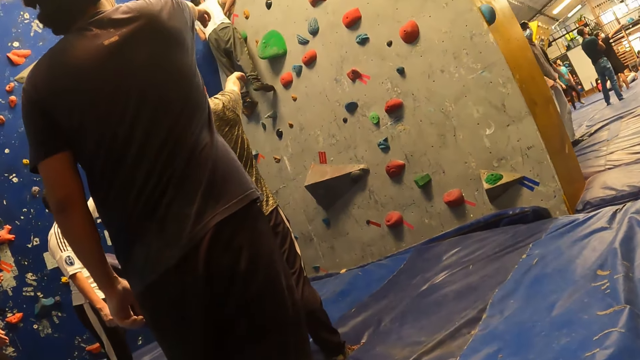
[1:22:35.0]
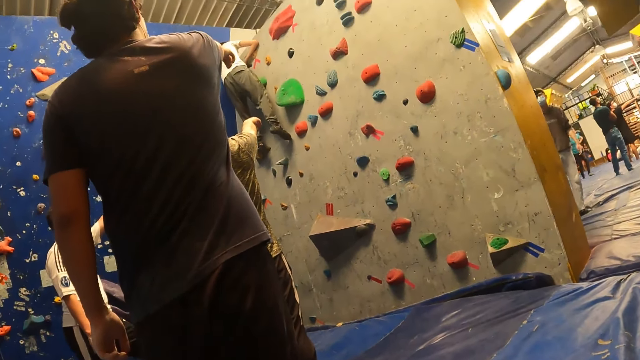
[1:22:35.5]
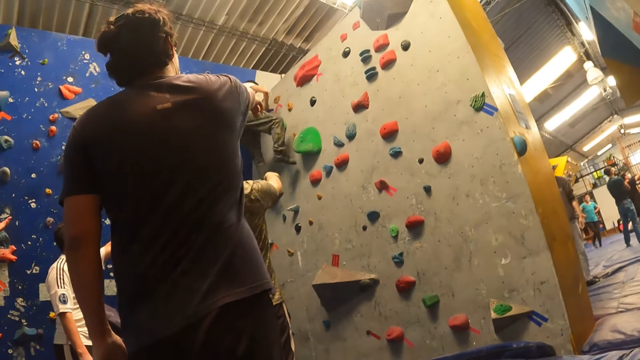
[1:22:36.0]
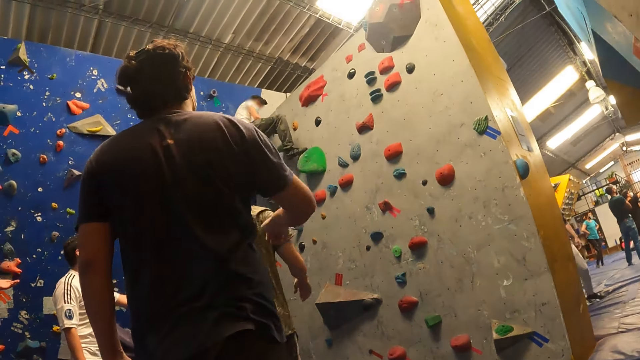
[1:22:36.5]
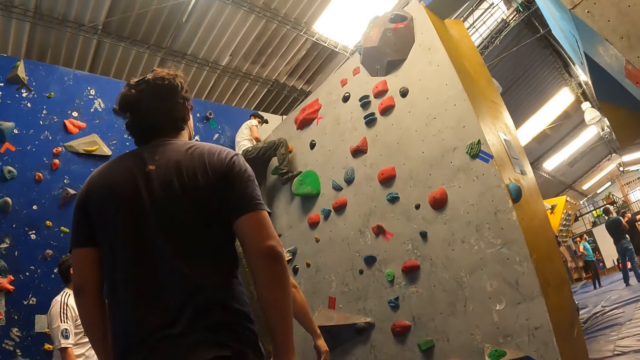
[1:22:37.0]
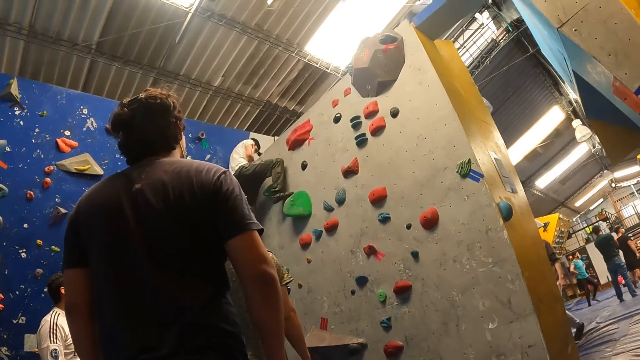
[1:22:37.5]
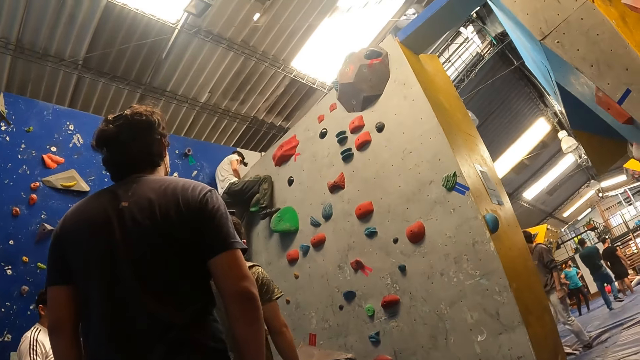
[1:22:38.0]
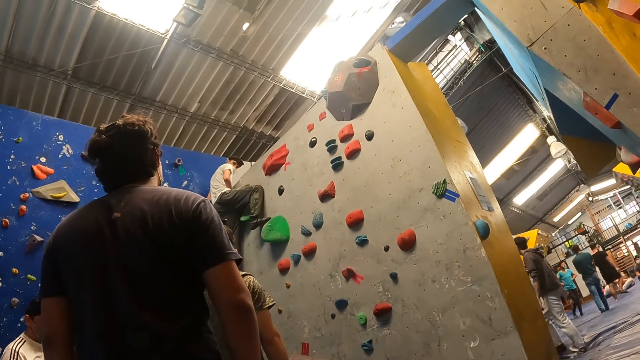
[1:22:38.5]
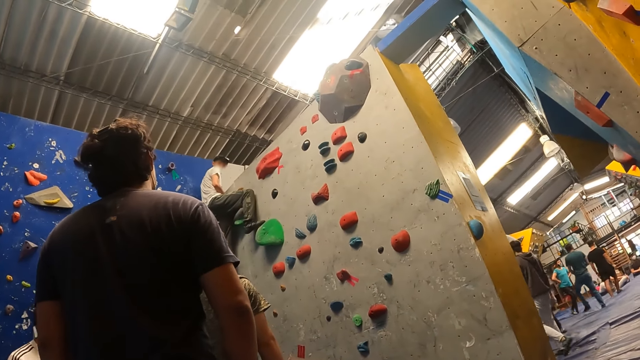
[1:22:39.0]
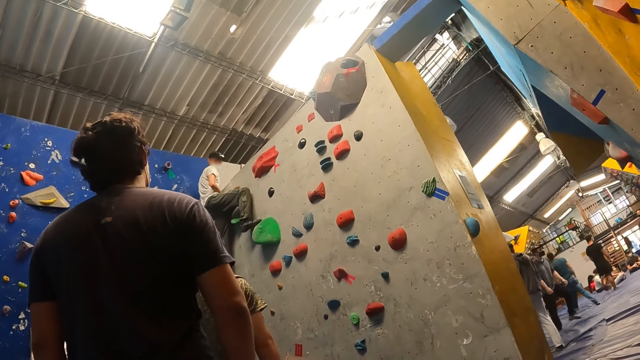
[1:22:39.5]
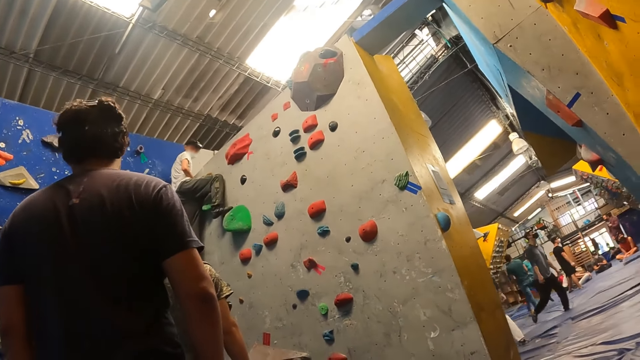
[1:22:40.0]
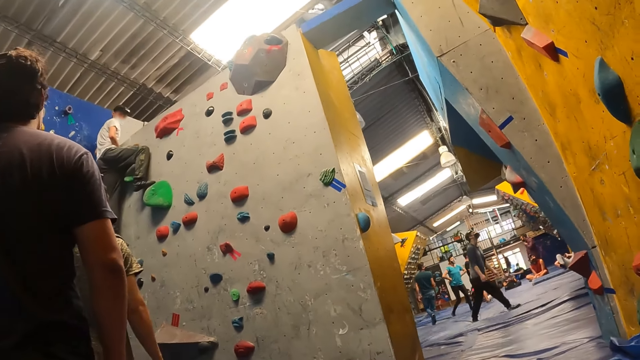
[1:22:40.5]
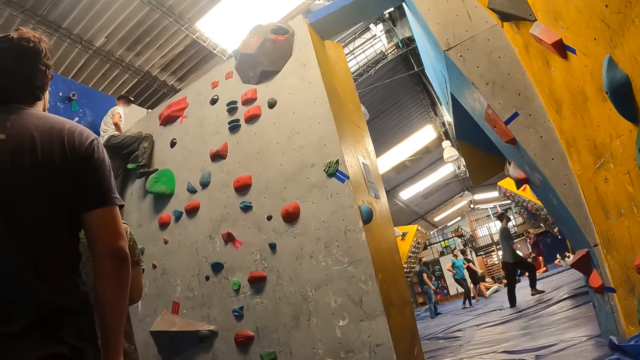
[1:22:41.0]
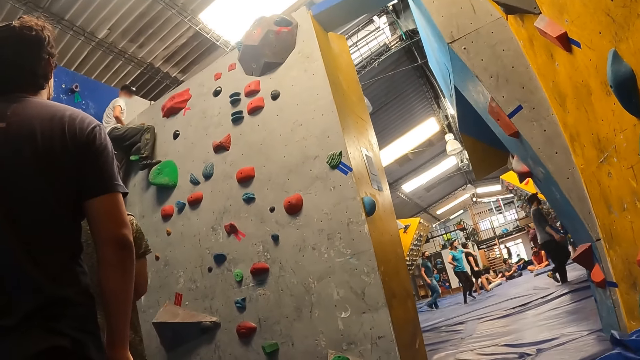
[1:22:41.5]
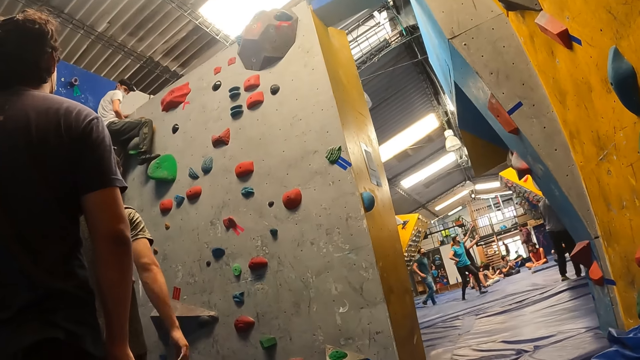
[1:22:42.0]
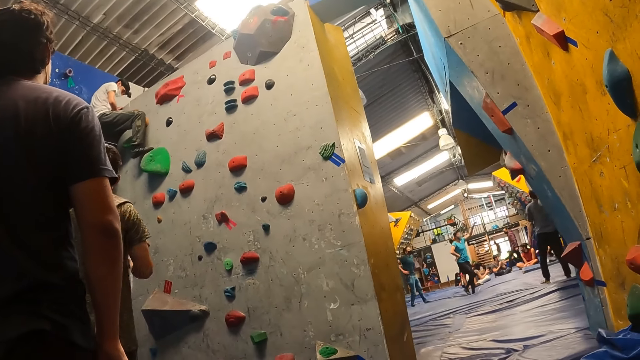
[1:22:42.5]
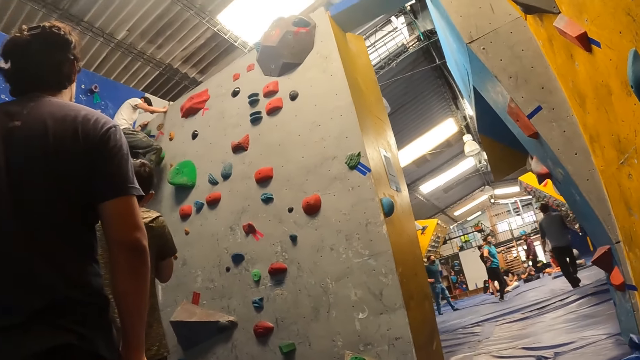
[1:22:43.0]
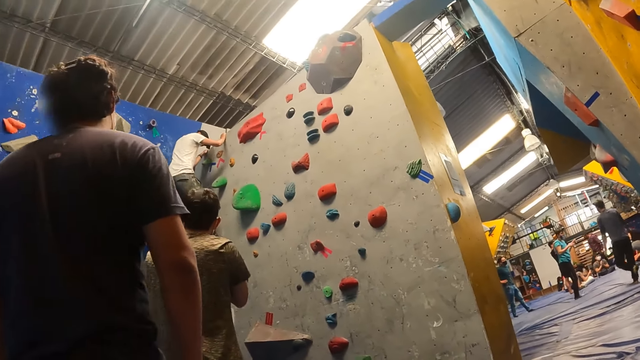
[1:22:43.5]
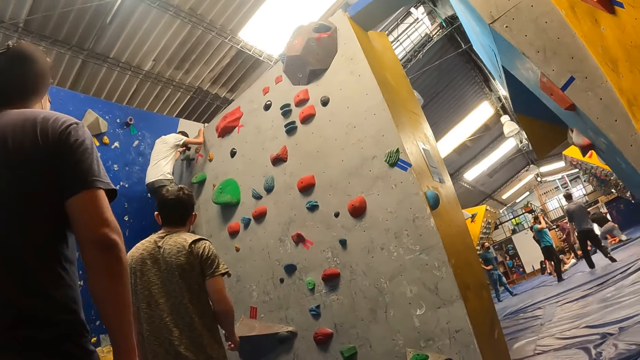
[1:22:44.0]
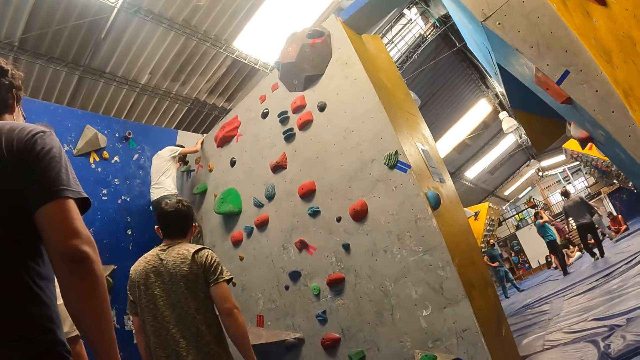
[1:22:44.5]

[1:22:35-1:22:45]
A man walks on the floor. Another man walks on the floor. A lady fidgets.

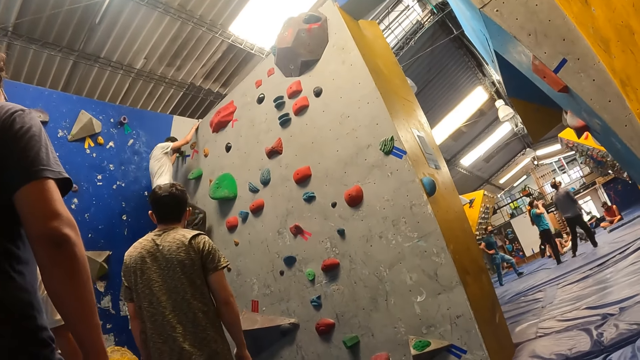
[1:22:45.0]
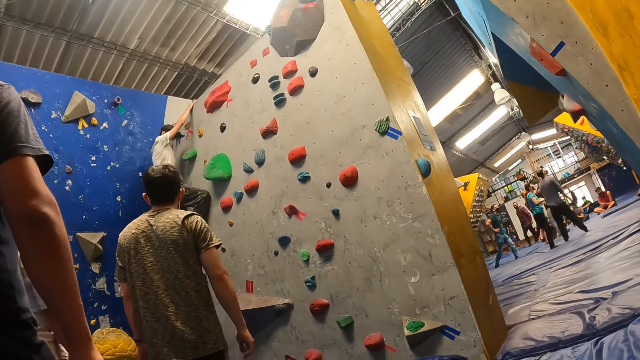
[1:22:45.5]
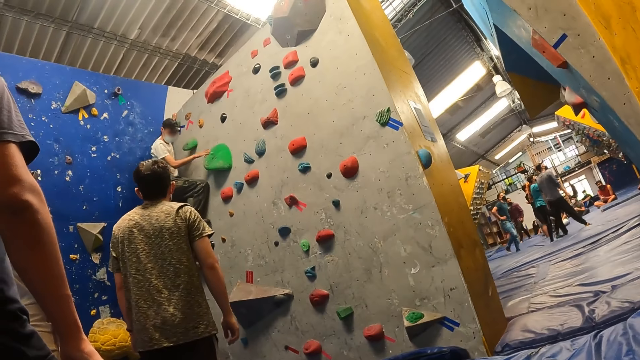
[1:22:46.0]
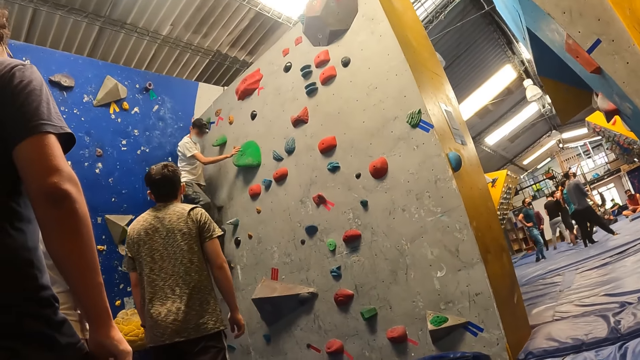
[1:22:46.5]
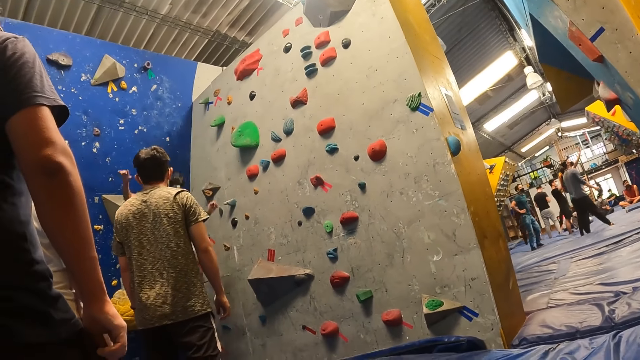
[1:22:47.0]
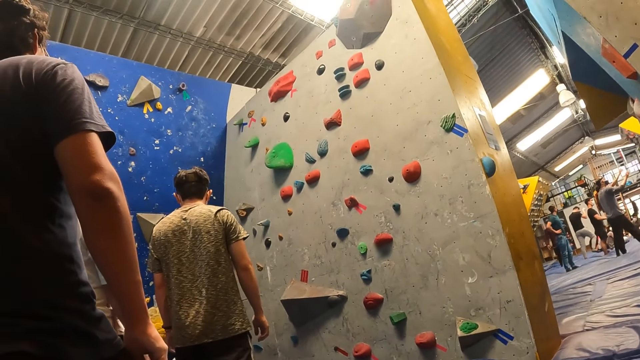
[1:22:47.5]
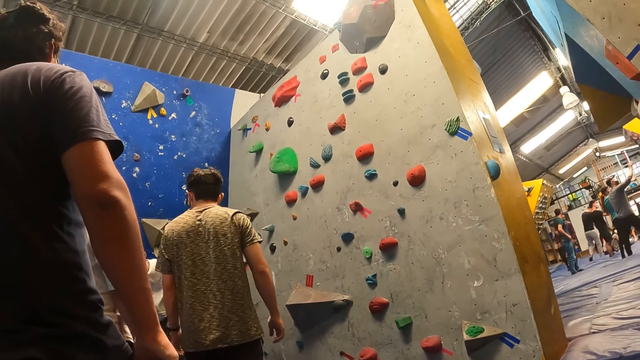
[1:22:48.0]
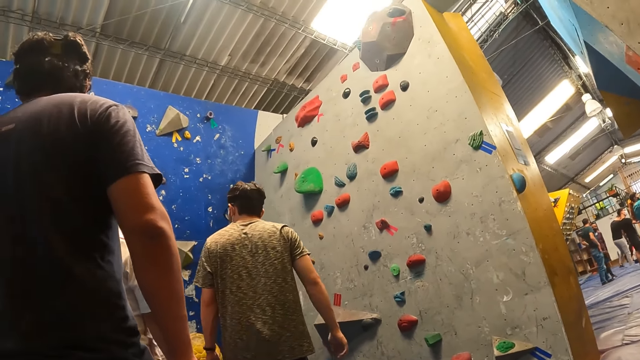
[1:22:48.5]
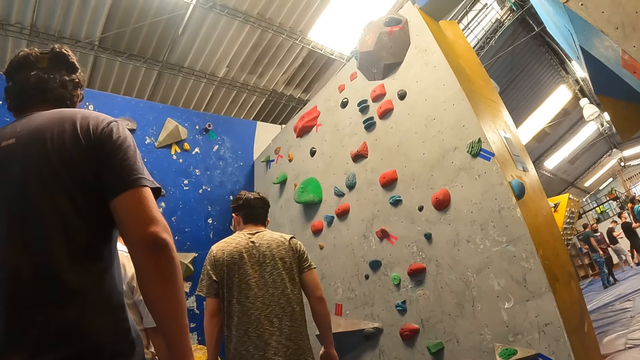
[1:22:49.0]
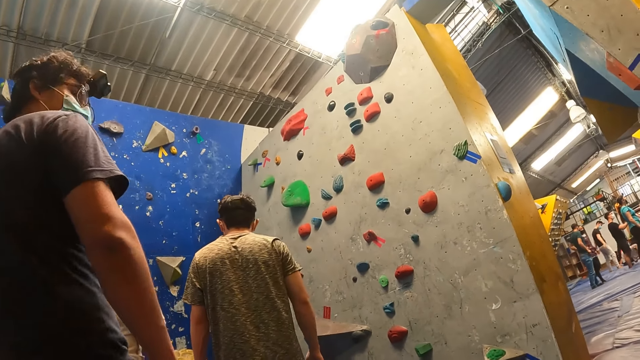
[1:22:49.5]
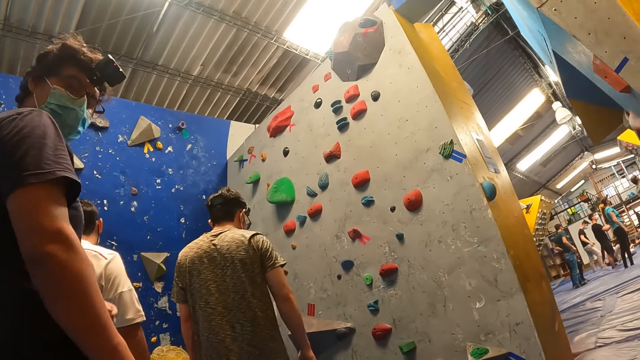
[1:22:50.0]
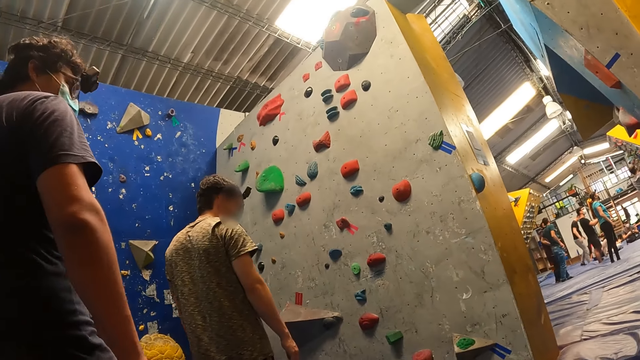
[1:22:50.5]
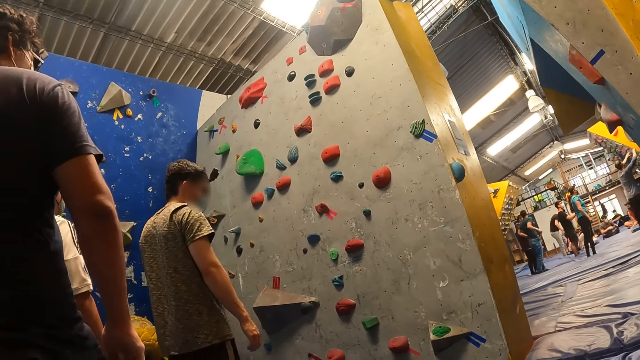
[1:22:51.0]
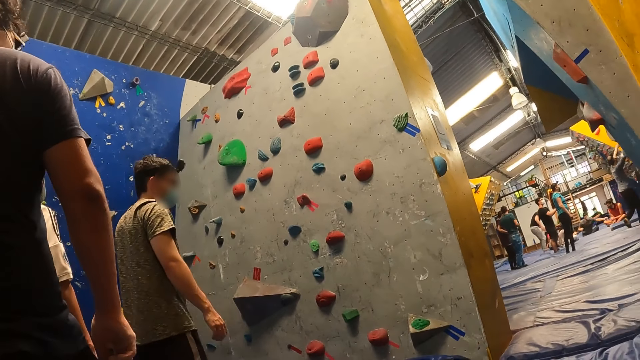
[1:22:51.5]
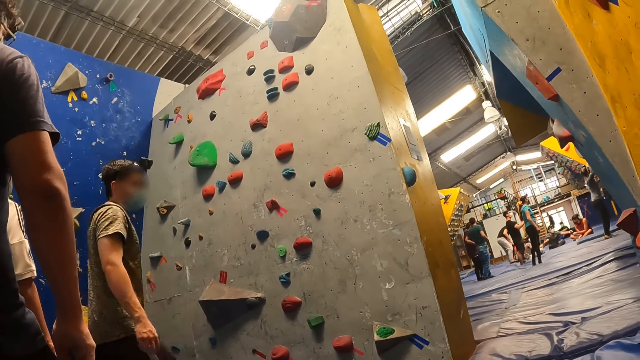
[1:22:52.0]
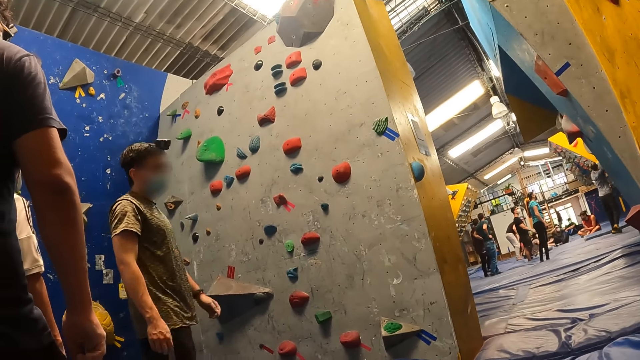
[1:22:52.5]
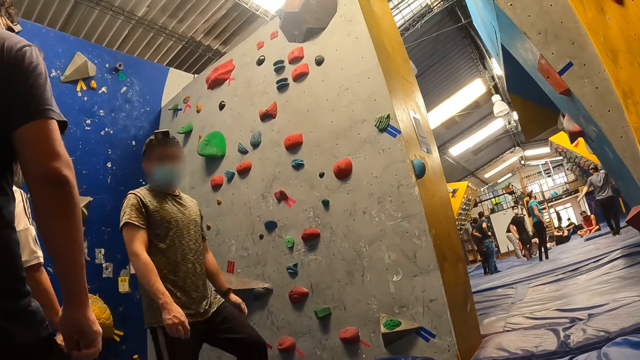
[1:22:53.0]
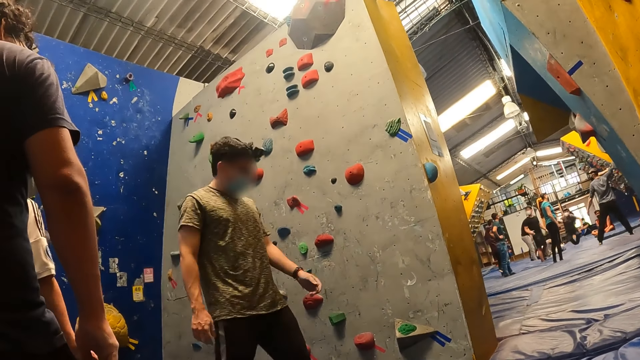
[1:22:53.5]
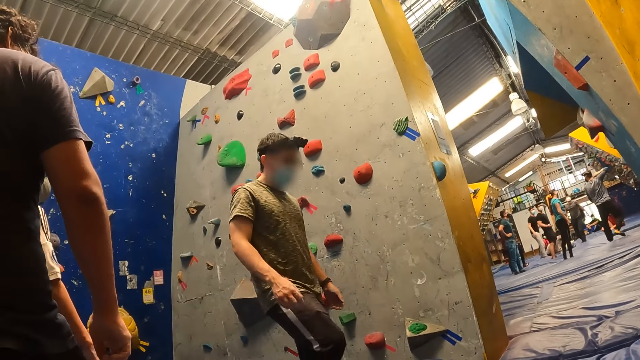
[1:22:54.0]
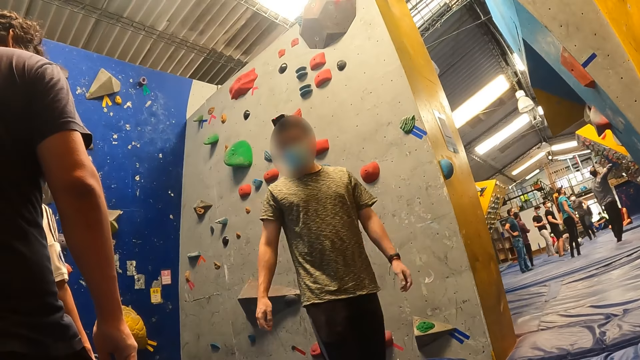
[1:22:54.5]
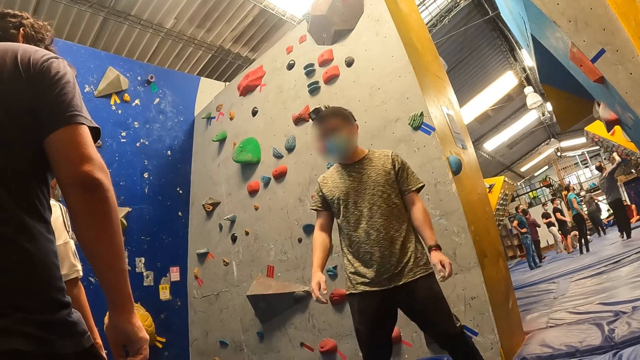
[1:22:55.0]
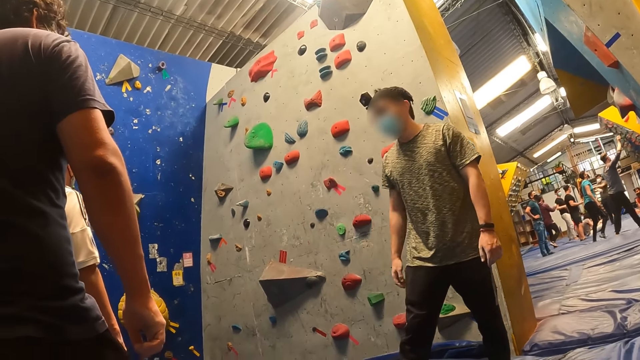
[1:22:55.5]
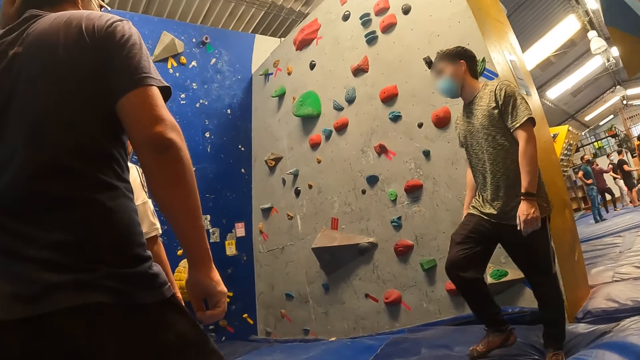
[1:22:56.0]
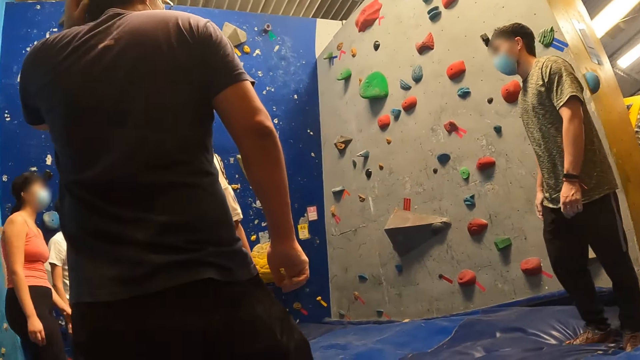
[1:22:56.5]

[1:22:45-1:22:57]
A man steps forward. Another man jumps from the rock. Another man moves the hand. Another man interacts with the camera wearer. Another man turns around.
